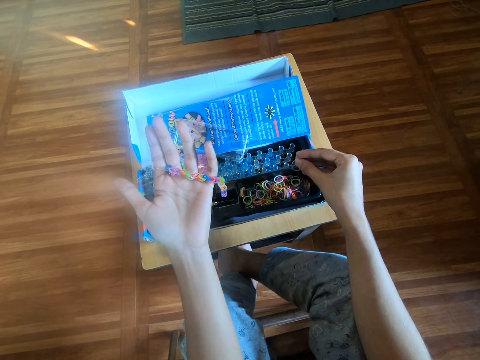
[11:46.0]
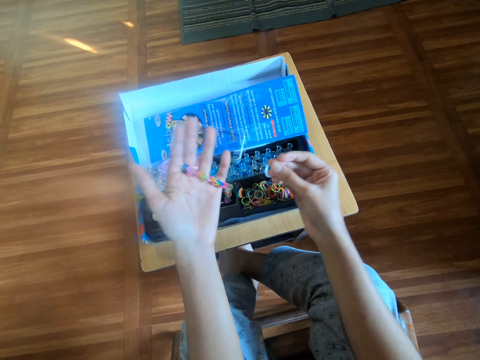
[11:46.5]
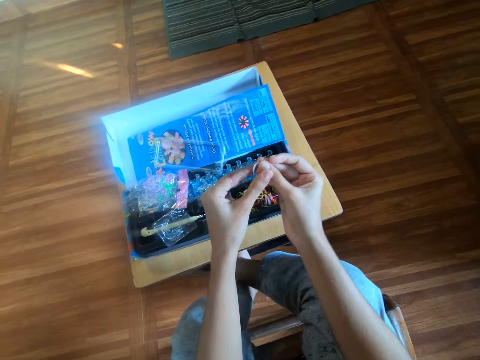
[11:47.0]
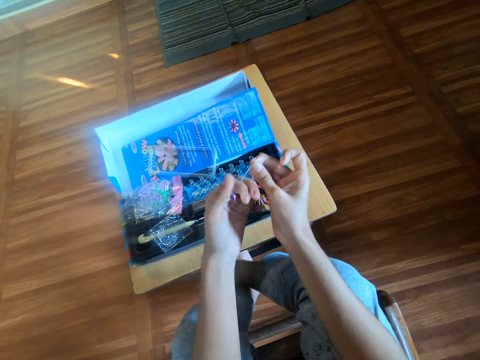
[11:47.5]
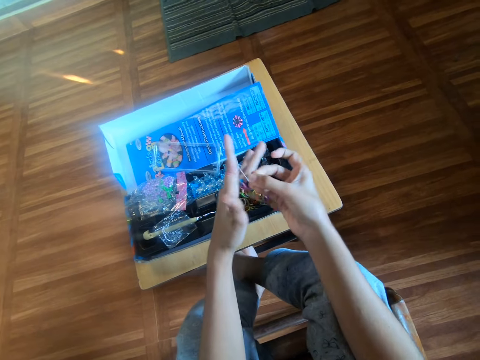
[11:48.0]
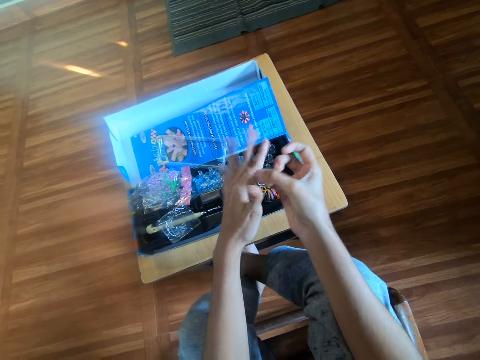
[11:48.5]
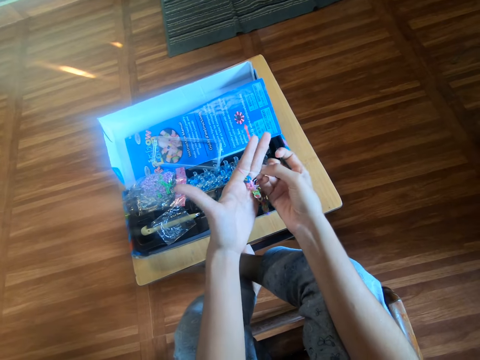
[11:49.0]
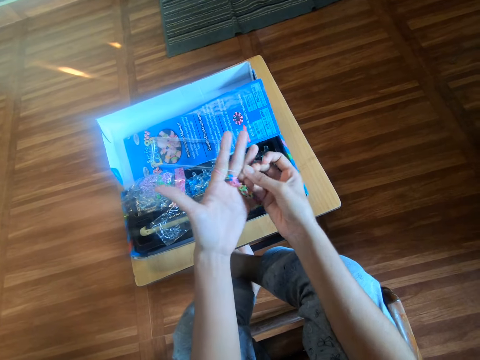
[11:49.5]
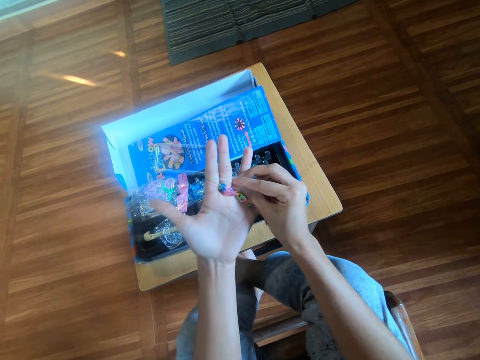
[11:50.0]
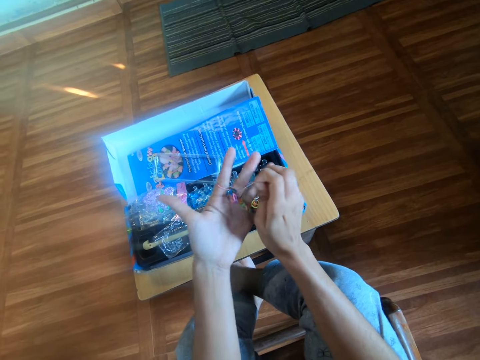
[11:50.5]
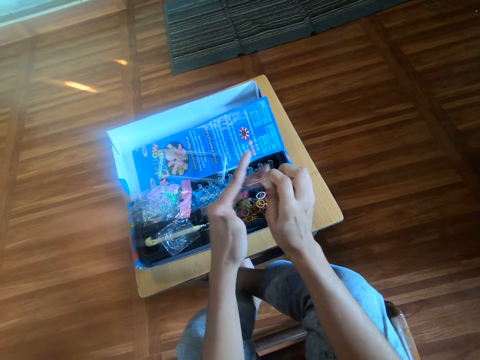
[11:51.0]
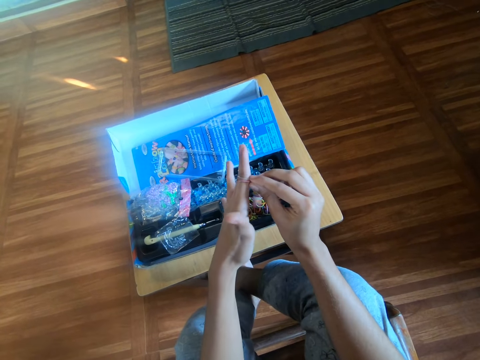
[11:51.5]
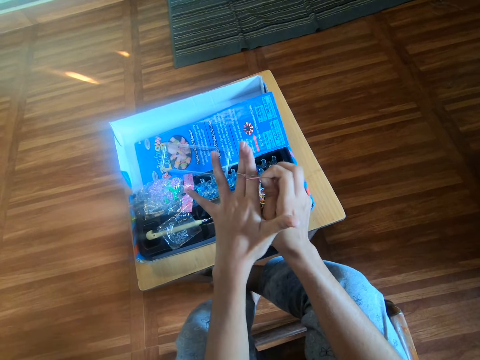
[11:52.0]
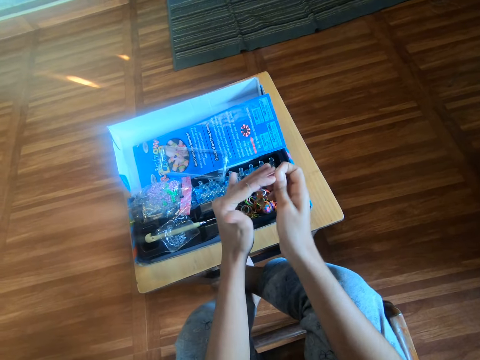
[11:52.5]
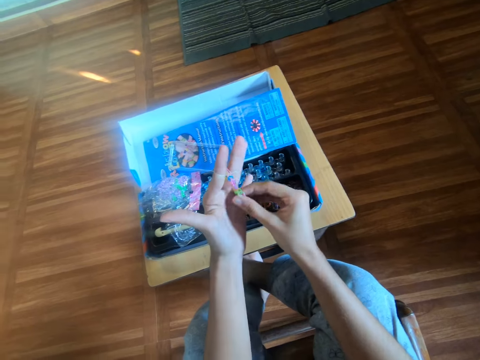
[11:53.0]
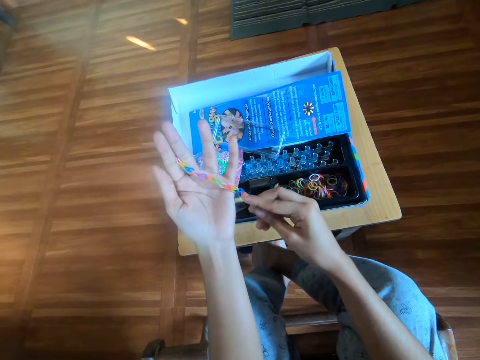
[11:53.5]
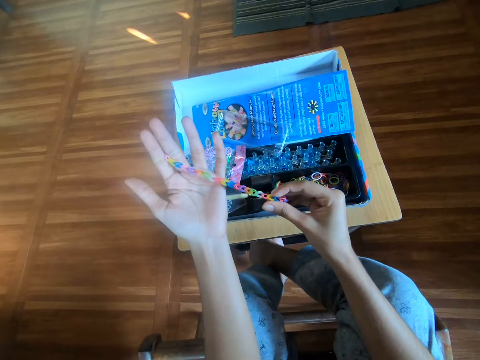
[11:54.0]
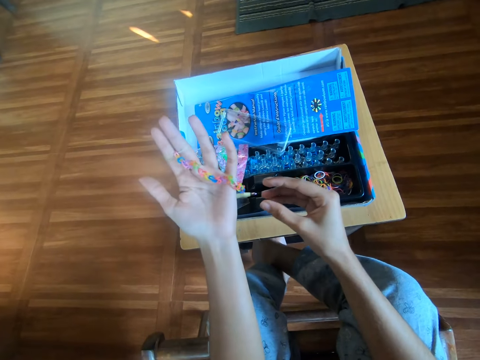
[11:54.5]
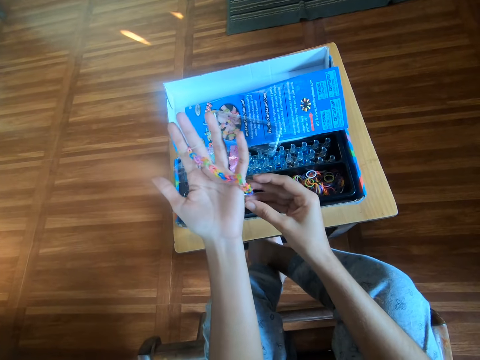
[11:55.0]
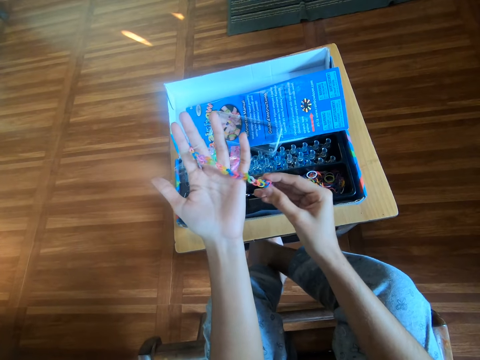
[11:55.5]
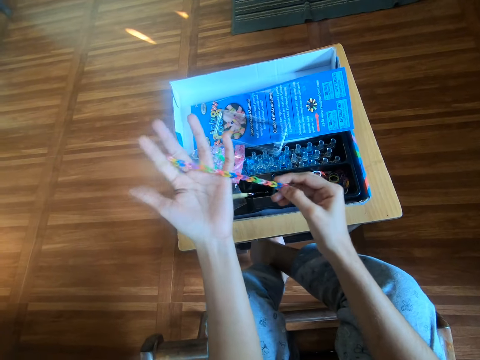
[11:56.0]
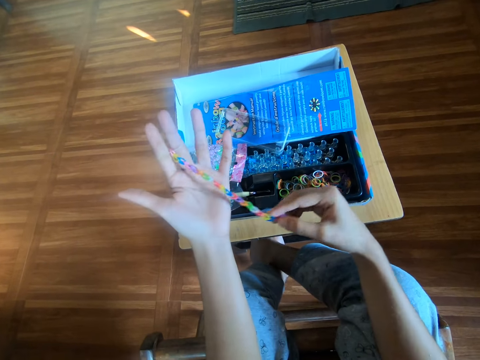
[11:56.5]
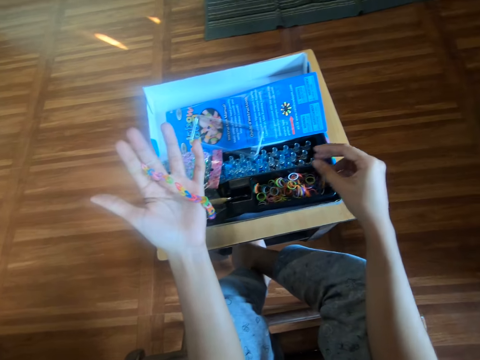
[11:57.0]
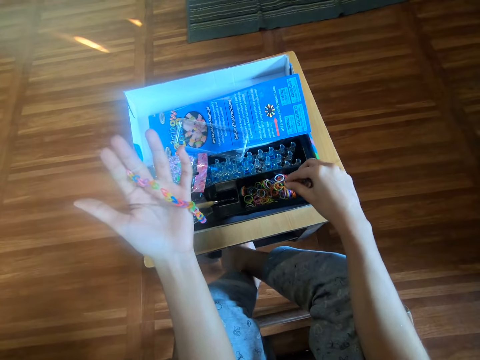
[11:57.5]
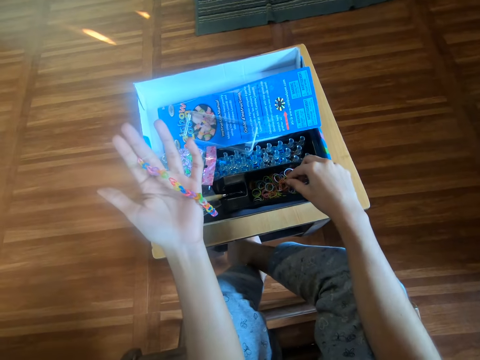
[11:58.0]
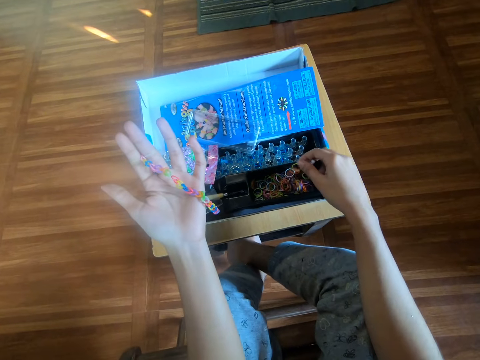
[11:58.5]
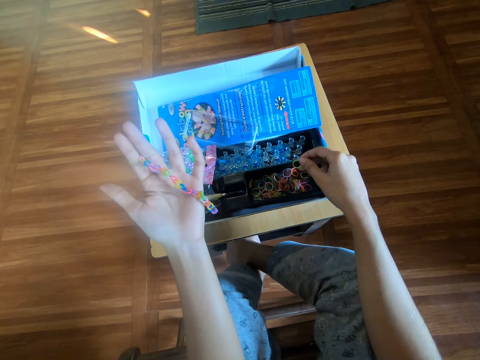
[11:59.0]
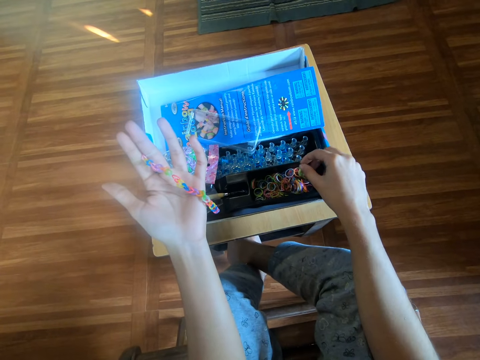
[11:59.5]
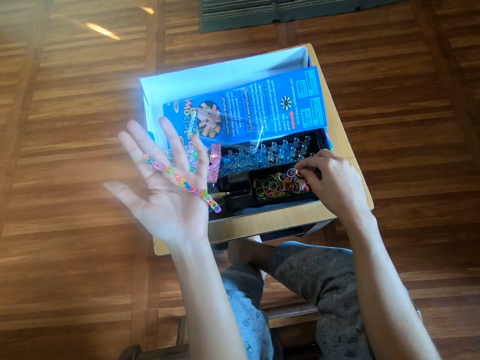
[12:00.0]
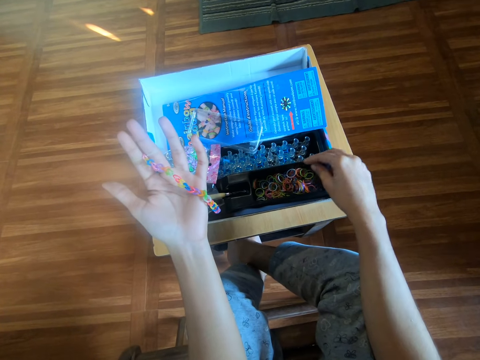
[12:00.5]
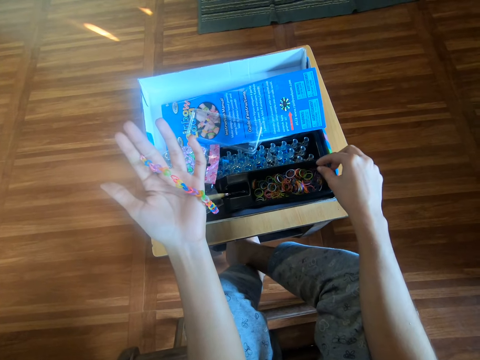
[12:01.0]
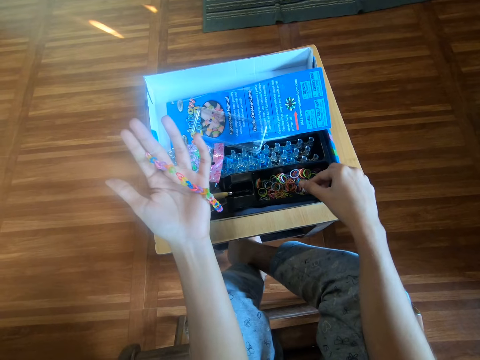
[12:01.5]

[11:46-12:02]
The camera wearer touches a rubber band. She wears the rubber band around her left hand. She puts the rubber band in her fingers. She adjusts the rubber band on her left hand with her right hand. She pulls the rubber band. She stretches the loom bracelet with her right hand. She pulls a chain of rubber bands. She touches a rubber band. She stretches the loom bracelet with her right hand again. She pulls the chain of rubber bands. She drops a rubber band. She sorts some rubber bands in the box with her right hand. She picks a rubber band. She moves her hands.

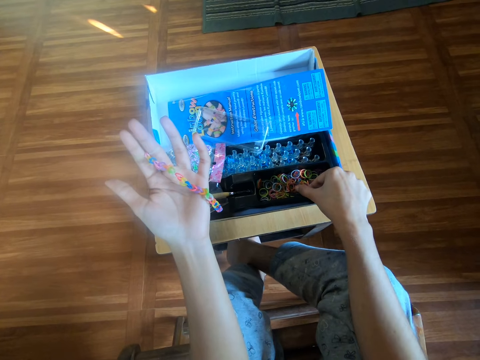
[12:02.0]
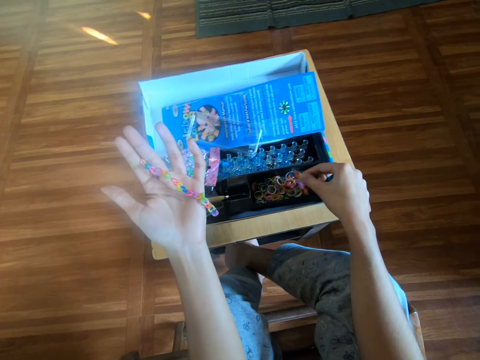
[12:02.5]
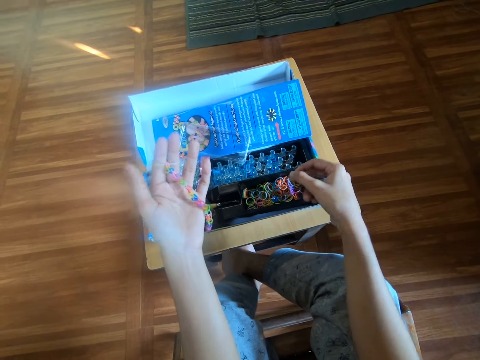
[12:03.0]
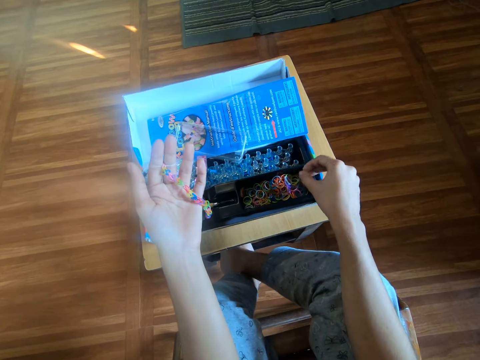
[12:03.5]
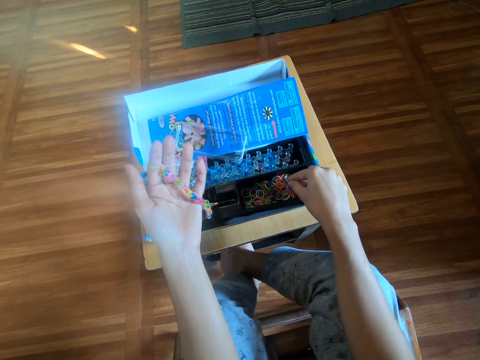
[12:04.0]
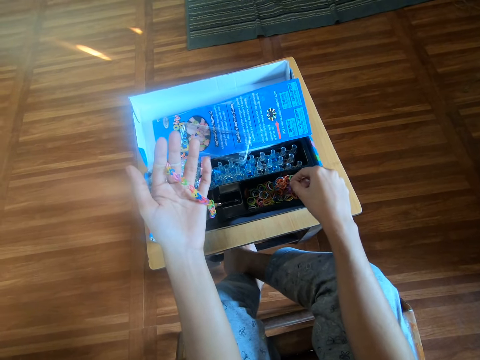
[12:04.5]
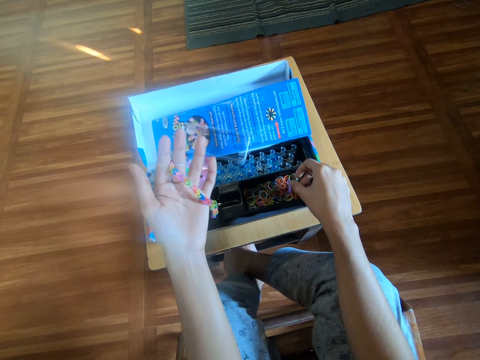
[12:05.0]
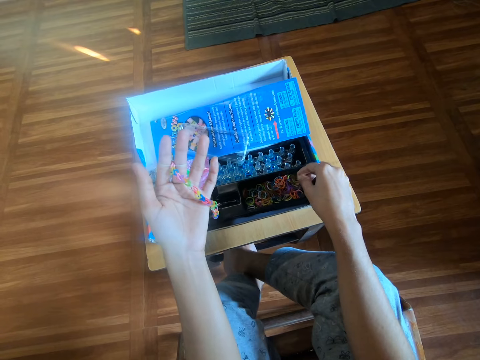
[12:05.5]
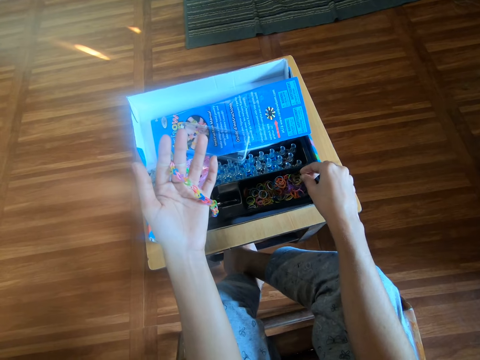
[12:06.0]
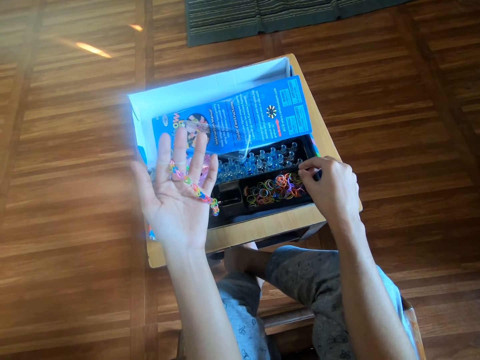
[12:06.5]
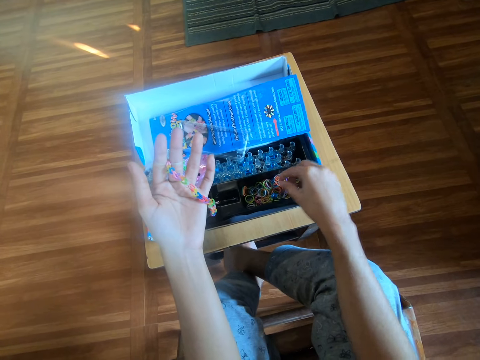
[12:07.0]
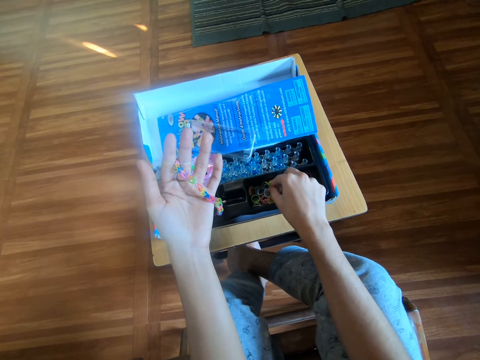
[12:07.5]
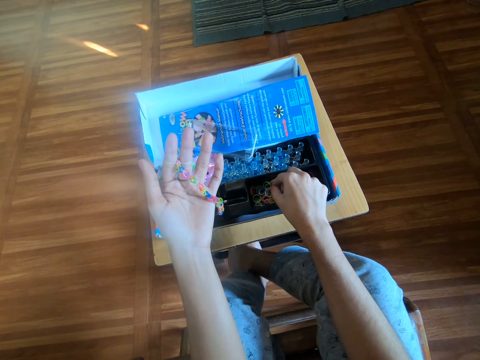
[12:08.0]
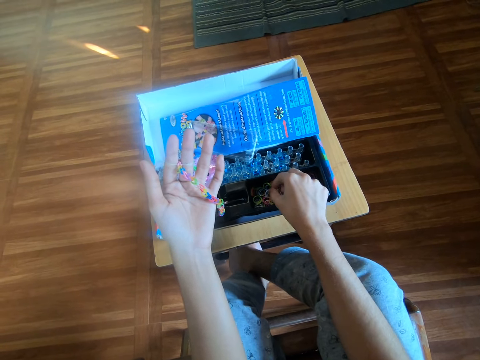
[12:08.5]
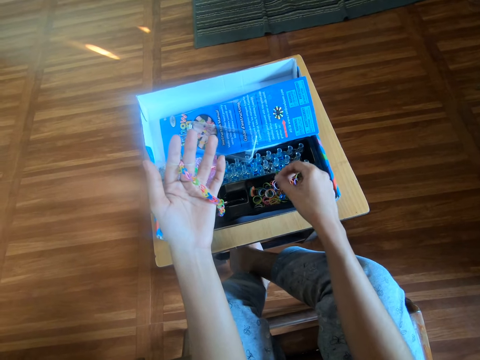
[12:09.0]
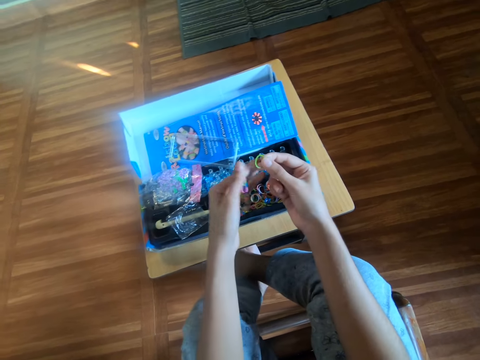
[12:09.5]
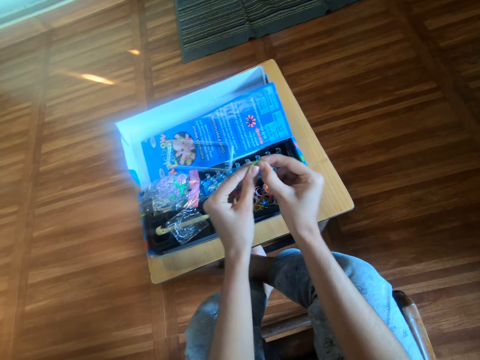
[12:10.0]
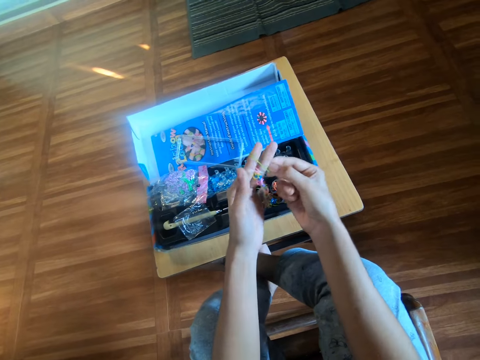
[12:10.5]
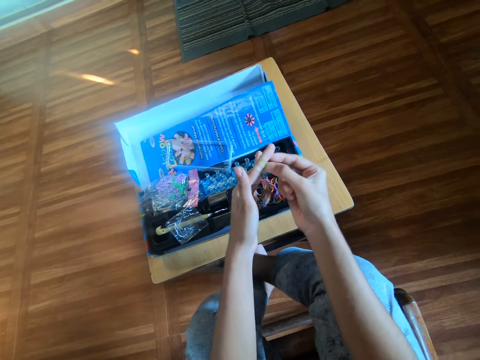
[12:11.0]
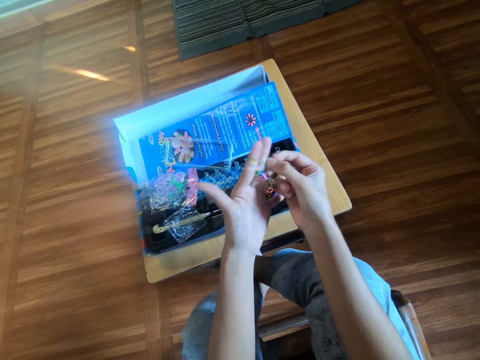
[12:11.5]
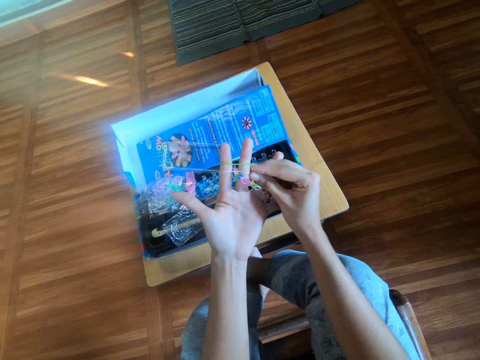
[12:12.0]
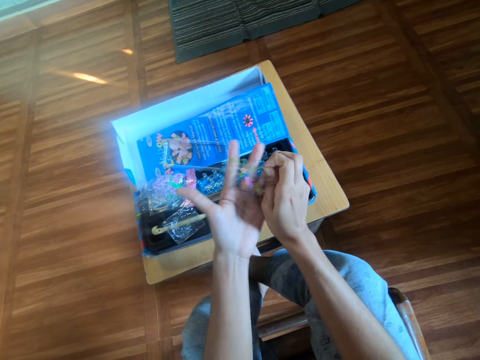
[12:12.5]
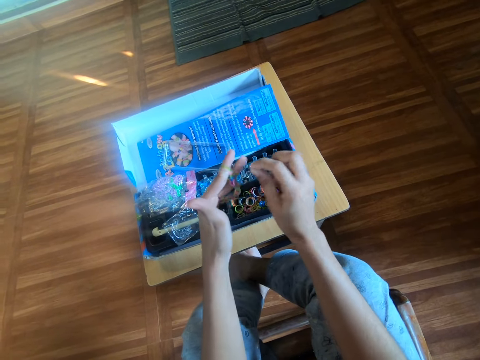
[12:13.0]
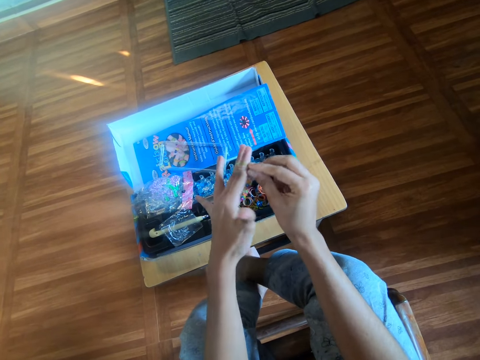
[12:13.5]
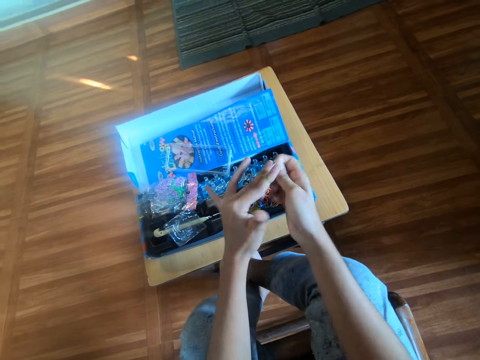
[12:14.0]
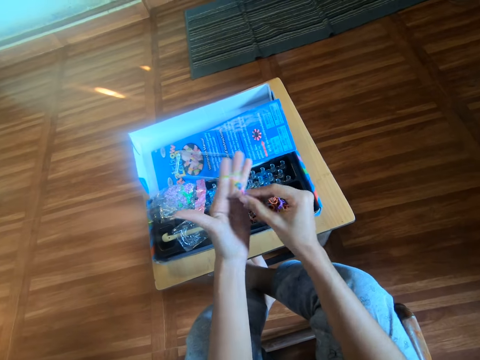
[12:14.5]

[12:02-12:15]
The camera wearer picks a rubber band. She picks the rubber band from the box with her right hand. She puts the rubber band in her fingers. She wears the rubber band around her left hand. She chains rubber bands. She adjusts the rubber band on her left hand with her right hand.
